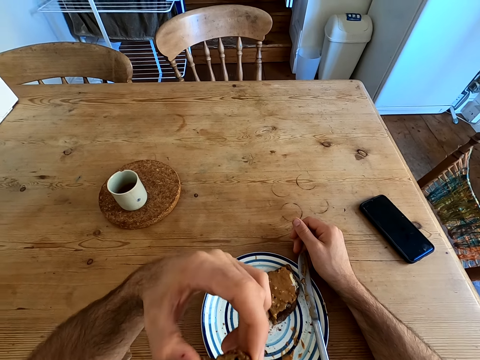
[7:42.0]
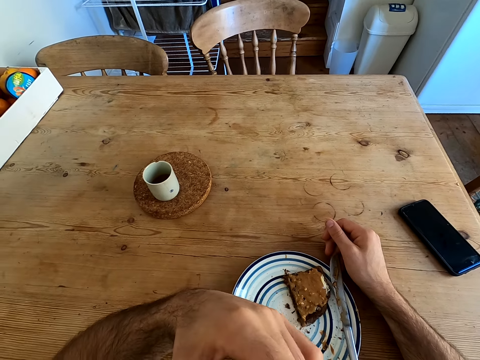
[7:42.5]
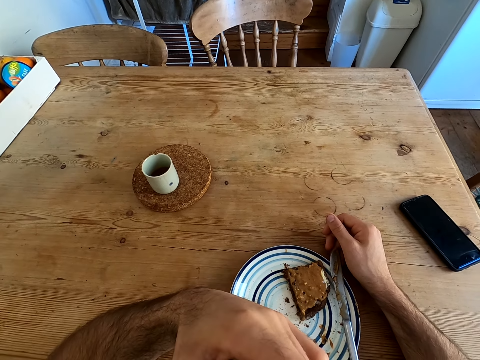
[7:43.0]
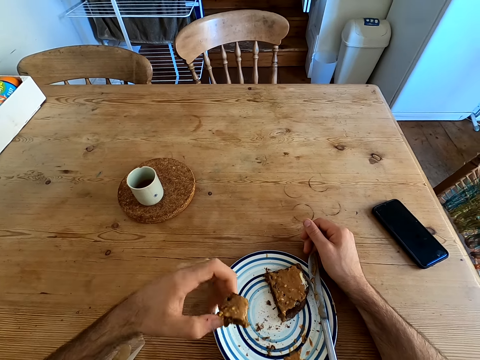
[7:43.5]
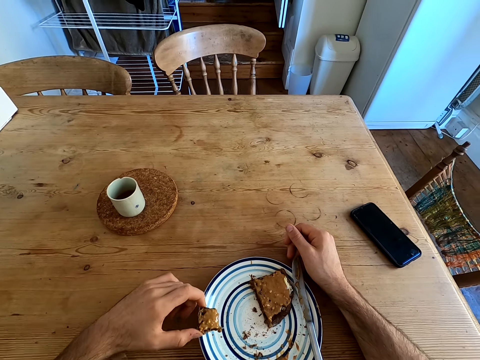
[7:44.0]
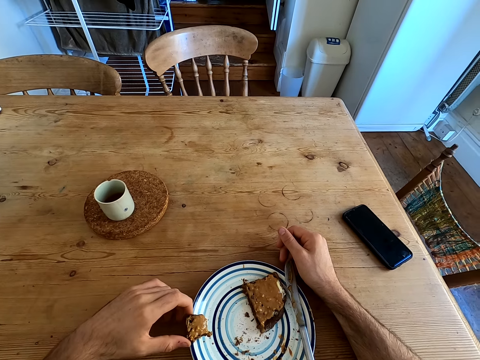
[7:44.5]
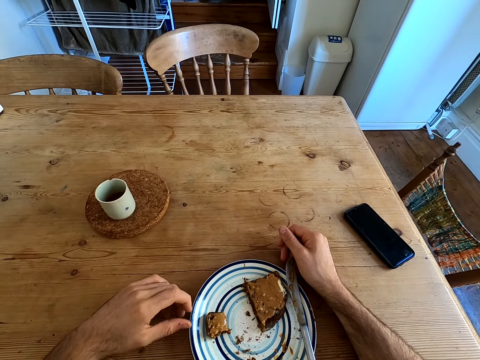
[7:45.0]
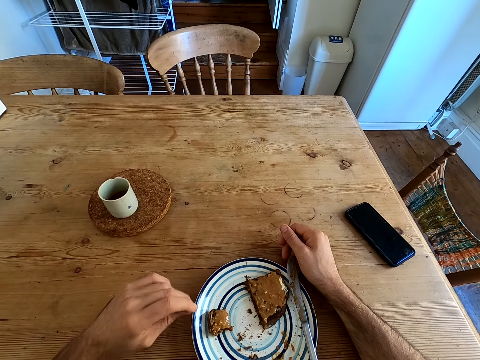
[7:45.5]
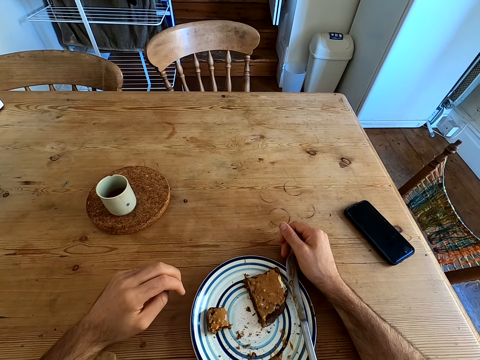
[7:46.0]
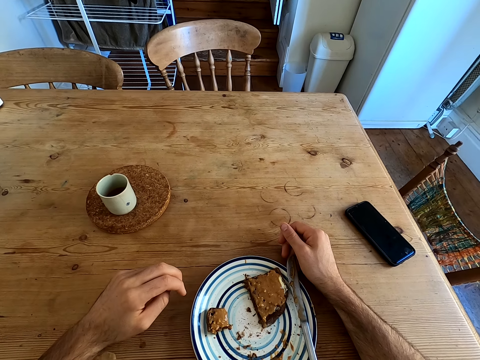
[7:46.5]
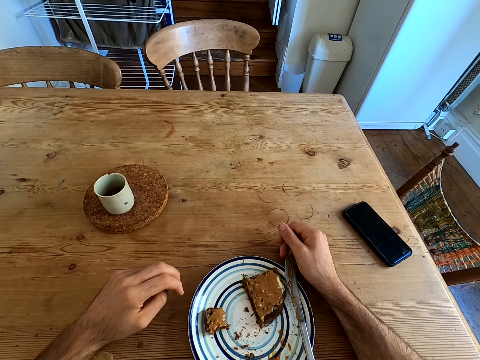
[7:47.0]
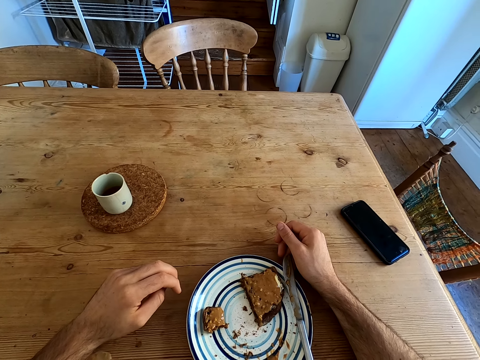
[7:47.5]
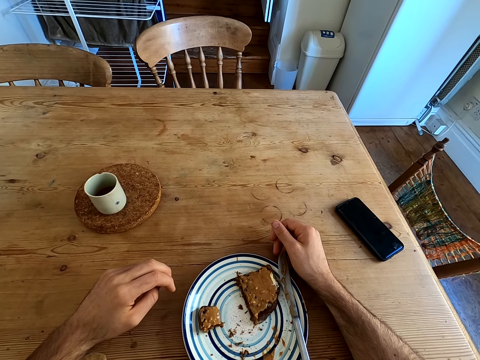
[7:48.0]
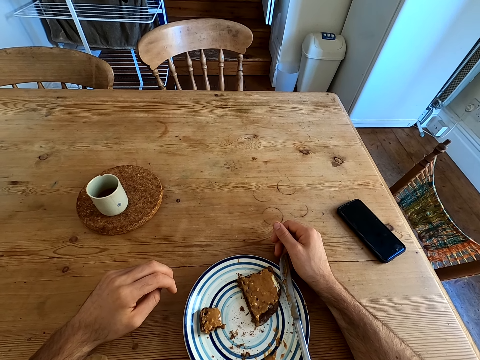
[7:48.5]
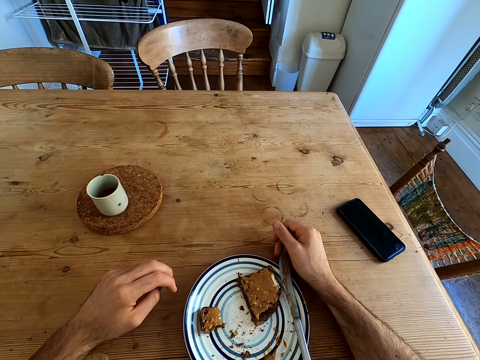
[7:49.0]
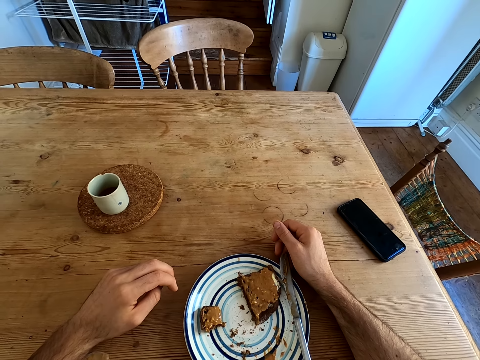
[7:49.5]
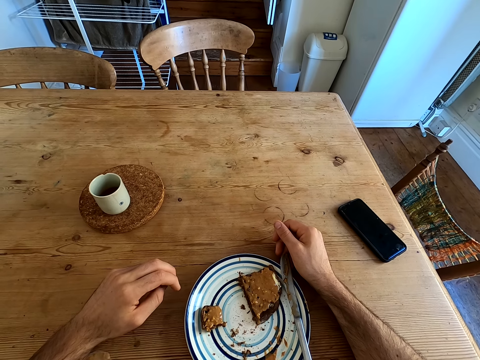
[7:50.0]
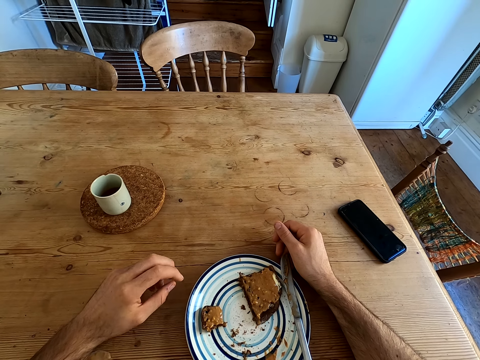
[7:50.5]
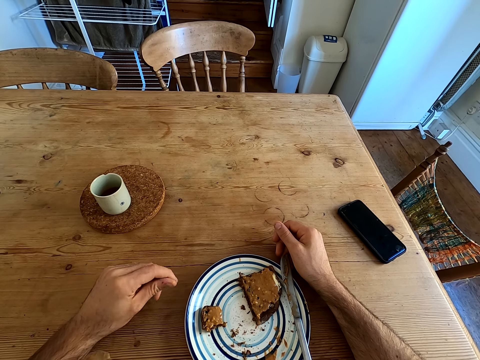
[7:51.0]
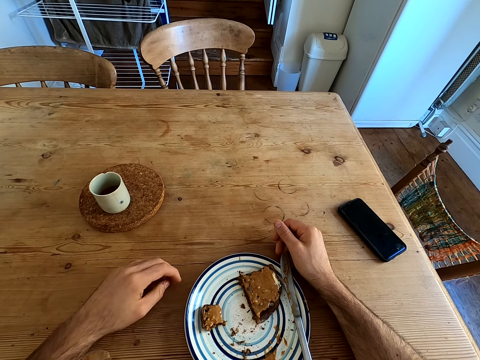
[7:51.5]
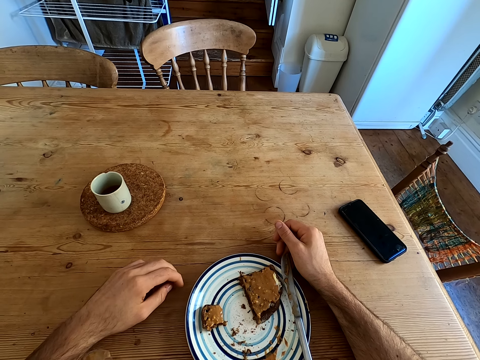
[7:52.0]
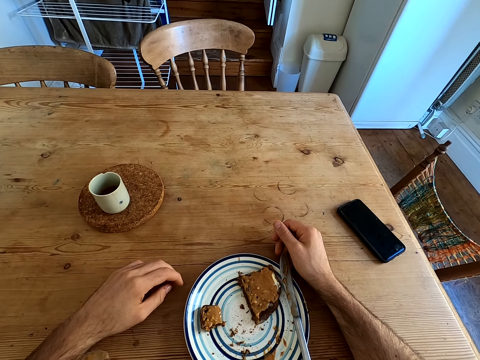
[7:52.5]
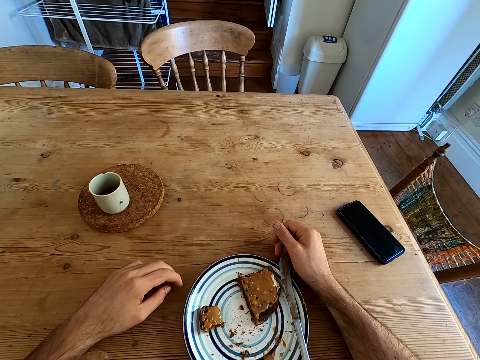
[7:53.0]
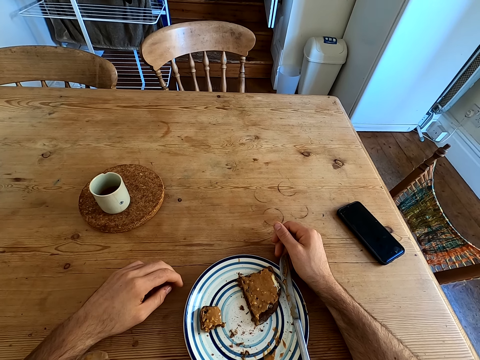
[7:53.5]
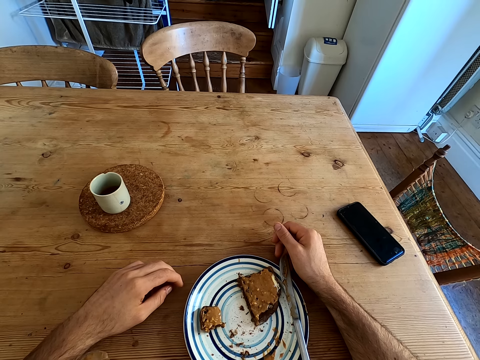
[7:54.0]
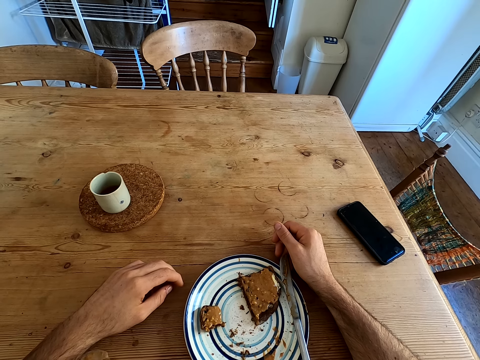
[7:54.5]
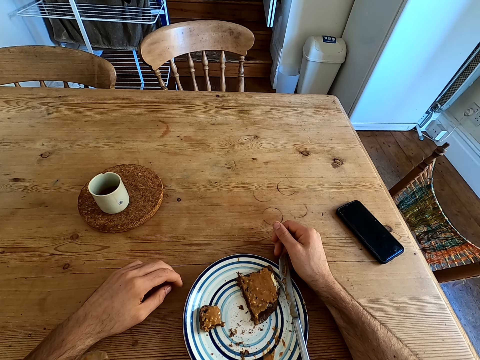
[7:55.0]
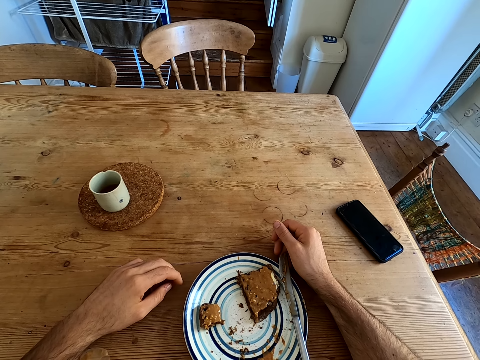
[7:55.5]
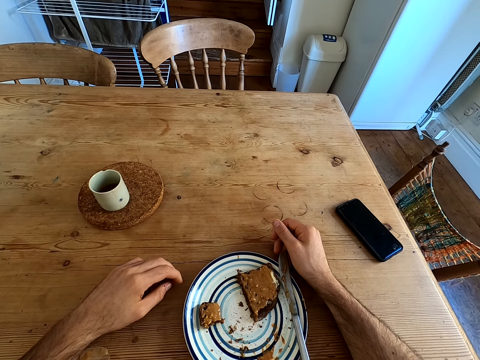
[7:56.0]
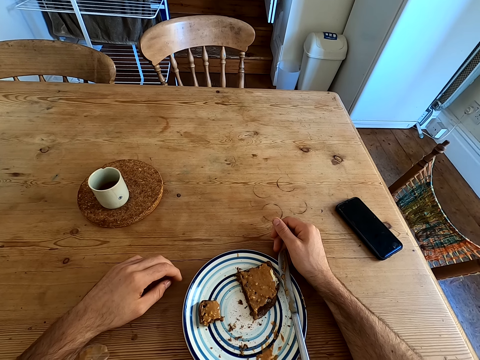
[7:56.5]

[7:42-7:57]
The camera wearer bites the bread. They place the bread on the table. They rub the fingers, shake the left hand and look at the bread. They rub the left hand and look at the bread.

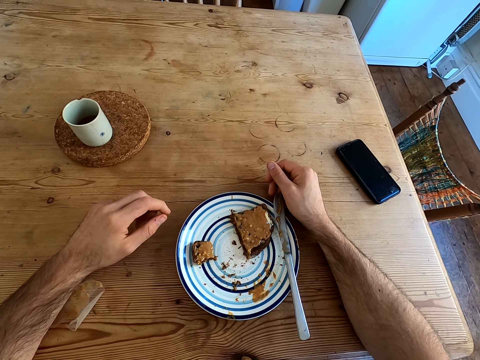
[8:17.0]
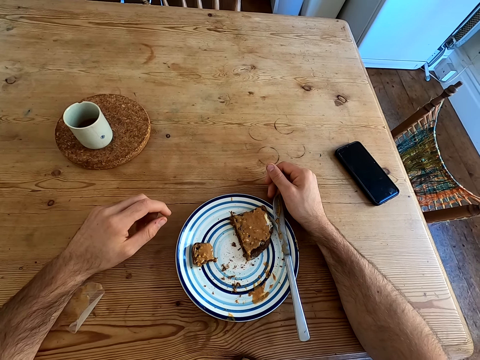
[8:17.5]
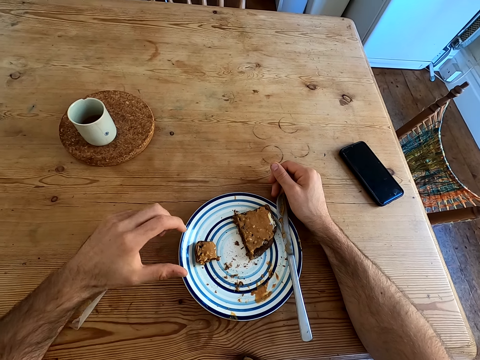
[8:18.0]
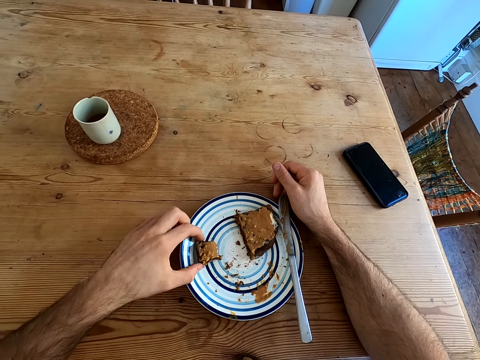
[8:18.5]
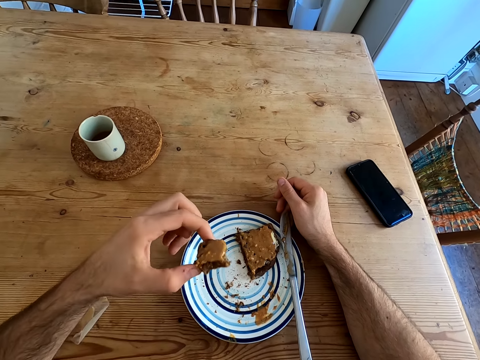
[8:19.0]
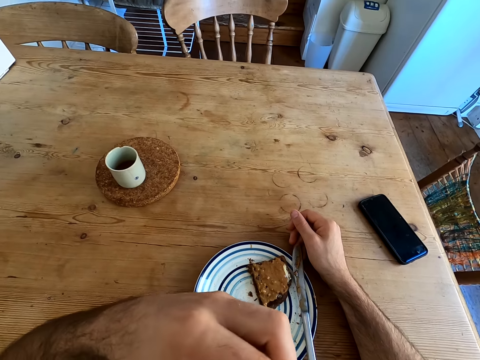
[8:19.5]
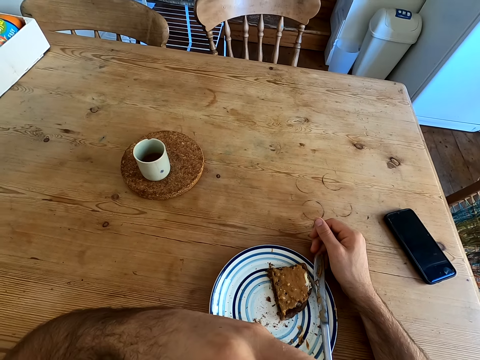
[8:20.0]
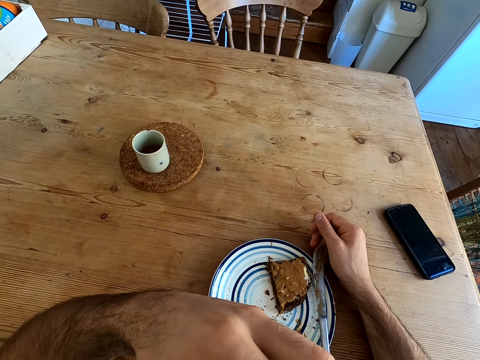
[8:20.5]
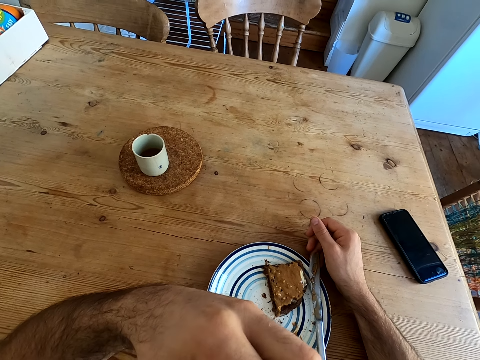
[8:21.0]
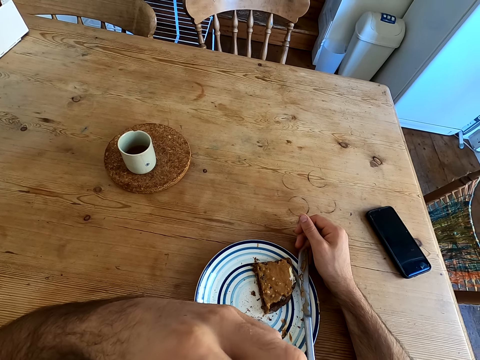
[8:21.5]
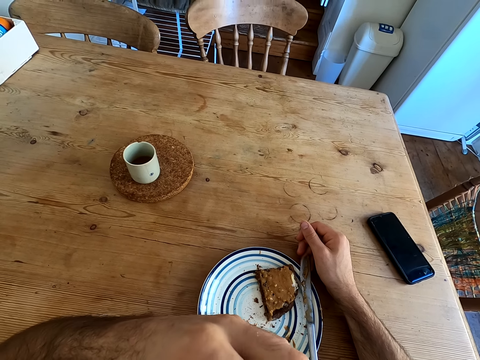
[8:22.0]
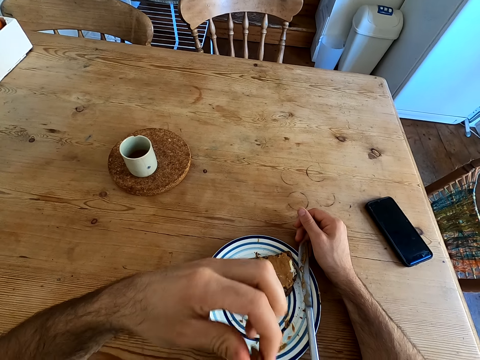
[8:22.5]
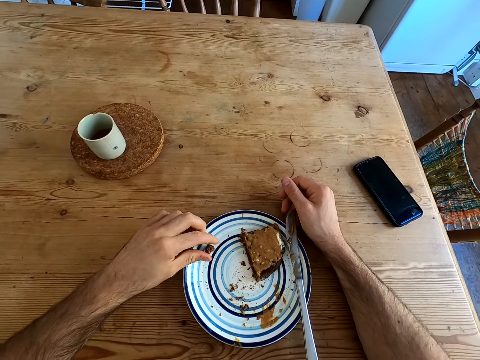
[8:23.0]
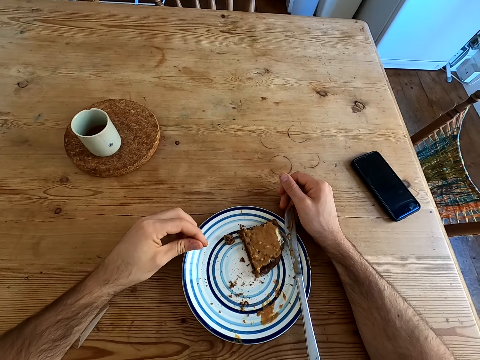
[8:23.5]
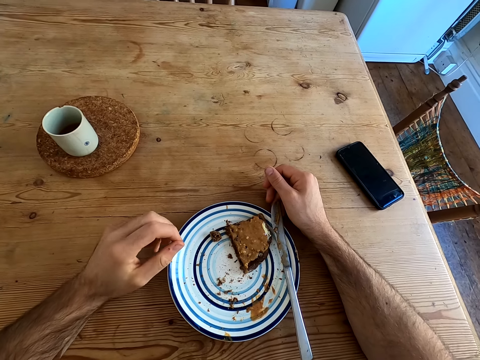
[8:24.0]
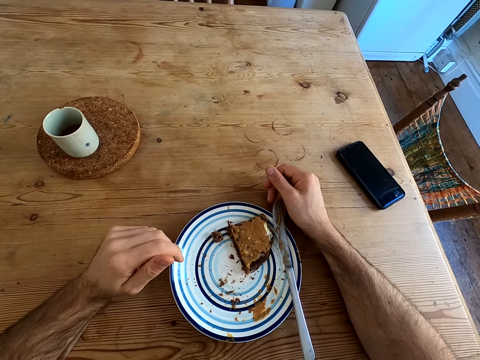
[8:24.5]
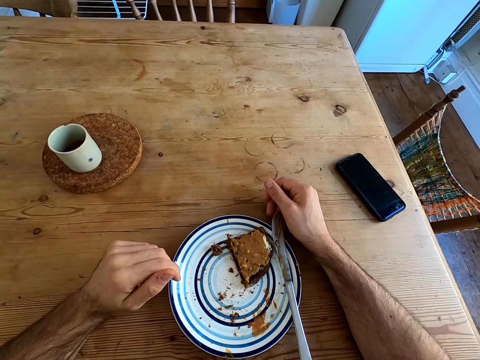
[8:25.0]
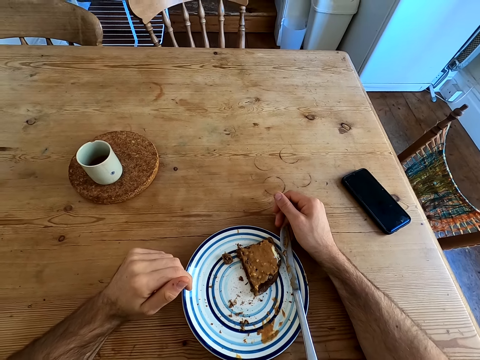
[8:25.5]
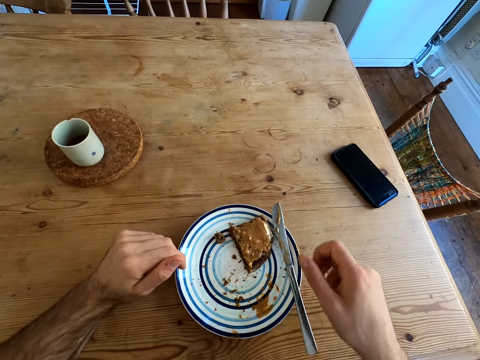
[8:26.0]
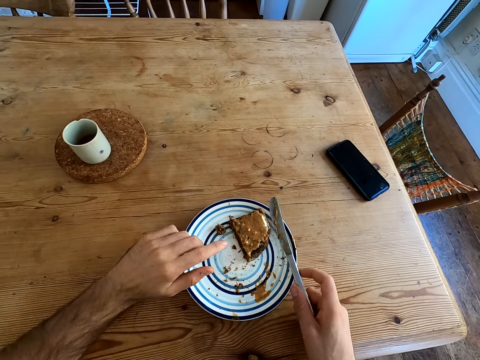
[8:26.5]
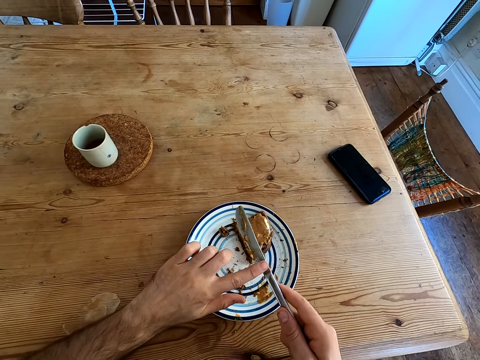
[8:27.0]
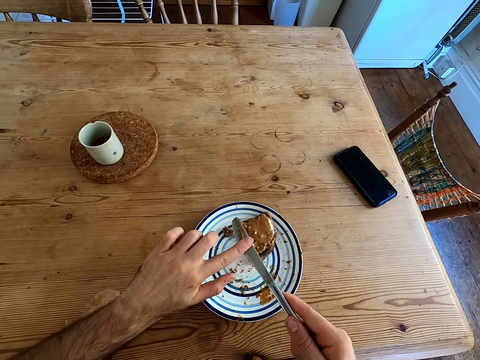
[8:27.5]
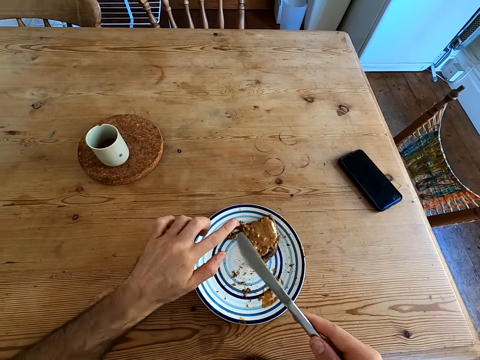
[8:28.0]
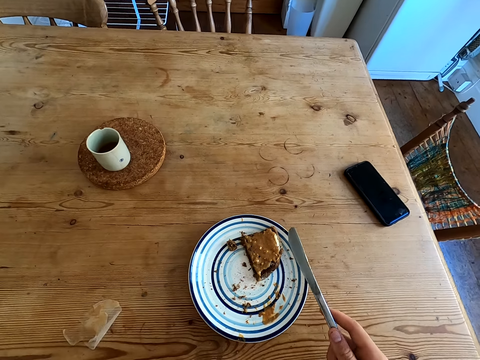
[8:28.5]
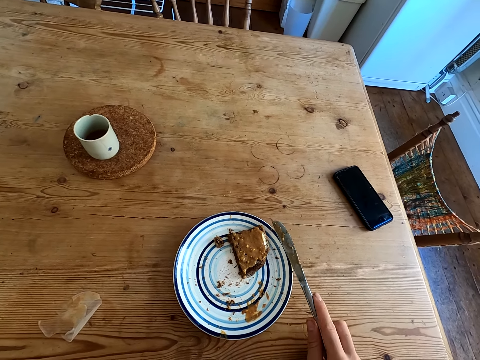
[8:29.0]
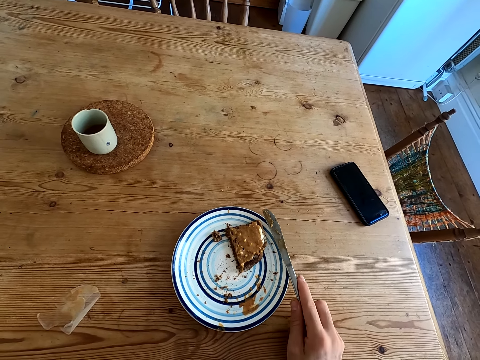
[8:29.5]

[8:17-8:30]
The camera wearer picks up the bread. They lift the bread and bite the bread. They move the left hand and drop a piece of the bread on the plate. They rub the left hand, look at the bread and pick up the bread. They take a knife and rub the finger on the knife. They lift the left hand, lick the finger and look at the knife.
